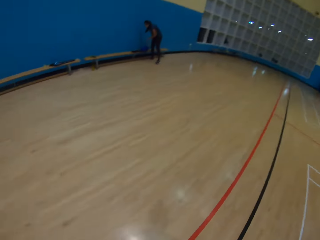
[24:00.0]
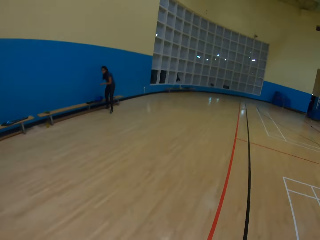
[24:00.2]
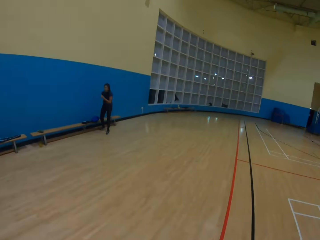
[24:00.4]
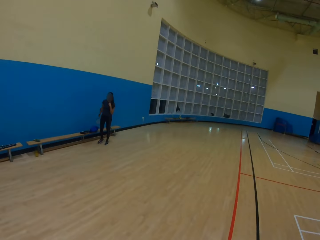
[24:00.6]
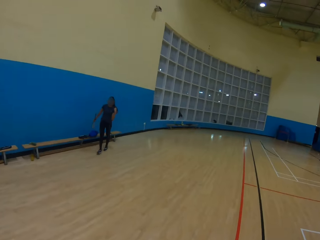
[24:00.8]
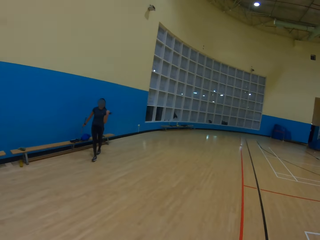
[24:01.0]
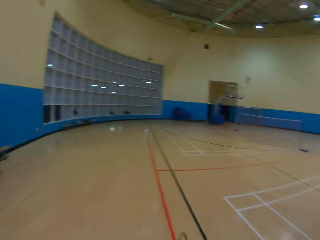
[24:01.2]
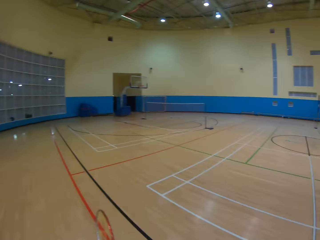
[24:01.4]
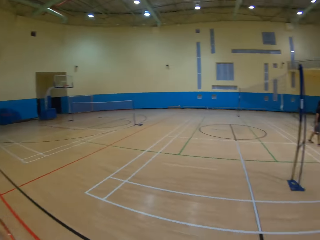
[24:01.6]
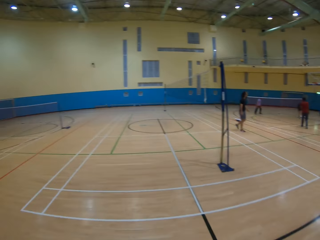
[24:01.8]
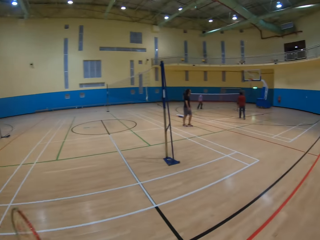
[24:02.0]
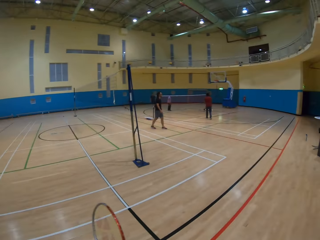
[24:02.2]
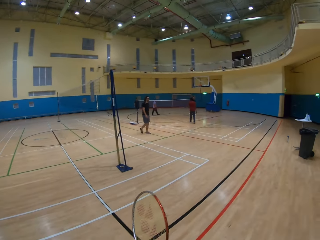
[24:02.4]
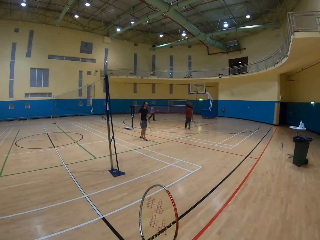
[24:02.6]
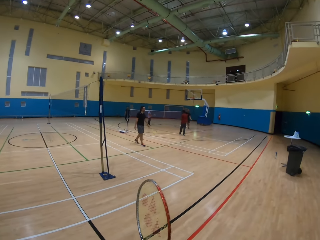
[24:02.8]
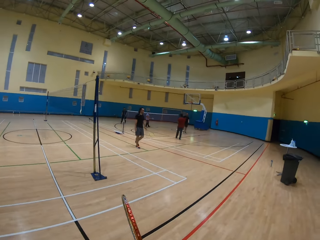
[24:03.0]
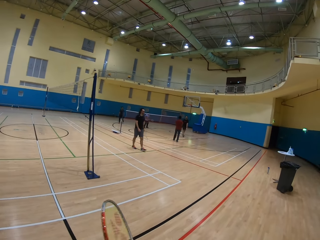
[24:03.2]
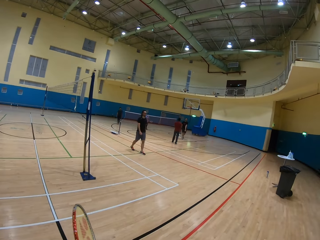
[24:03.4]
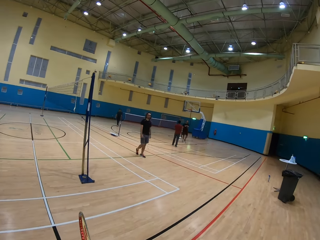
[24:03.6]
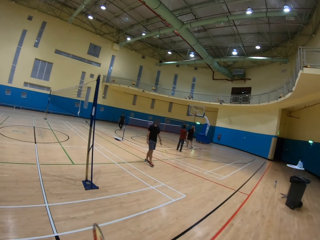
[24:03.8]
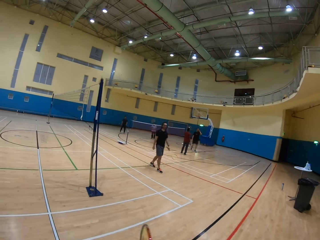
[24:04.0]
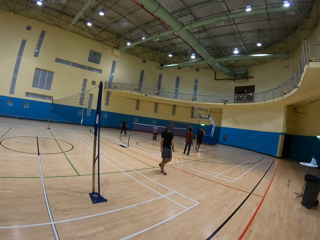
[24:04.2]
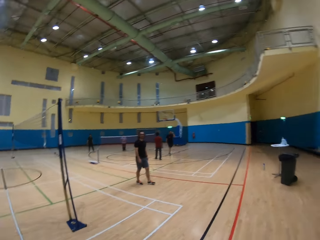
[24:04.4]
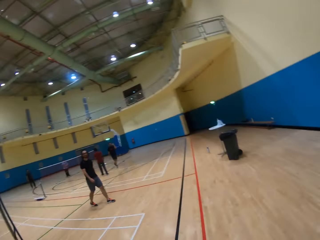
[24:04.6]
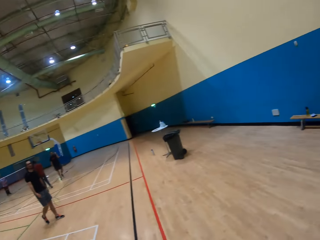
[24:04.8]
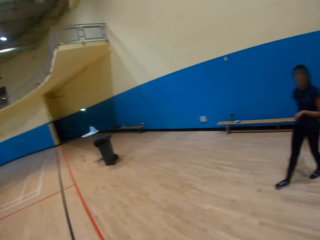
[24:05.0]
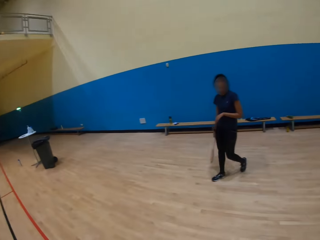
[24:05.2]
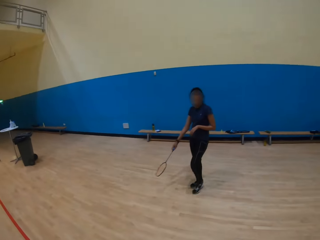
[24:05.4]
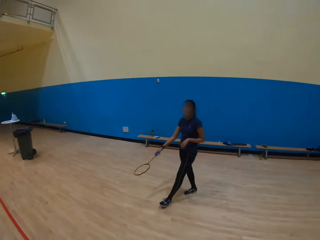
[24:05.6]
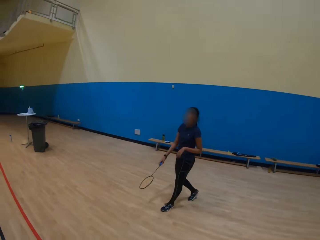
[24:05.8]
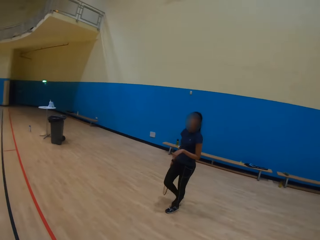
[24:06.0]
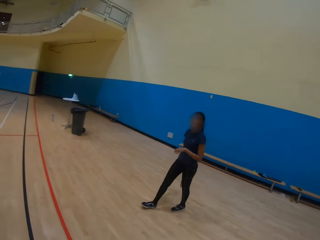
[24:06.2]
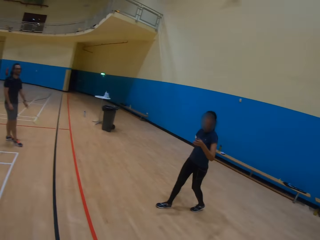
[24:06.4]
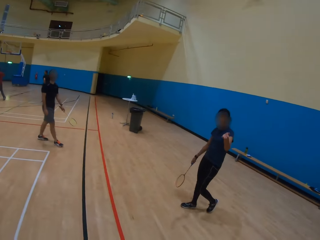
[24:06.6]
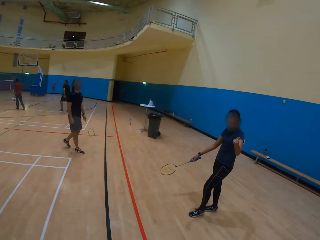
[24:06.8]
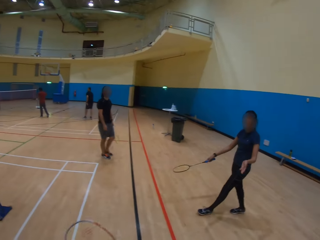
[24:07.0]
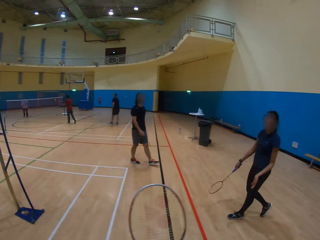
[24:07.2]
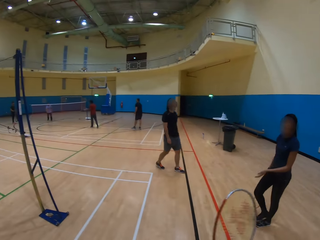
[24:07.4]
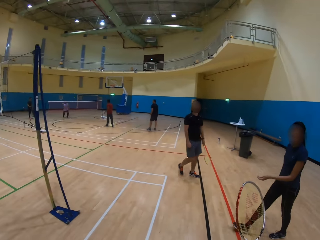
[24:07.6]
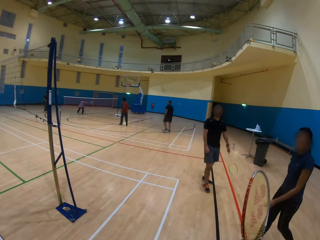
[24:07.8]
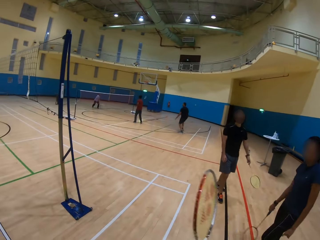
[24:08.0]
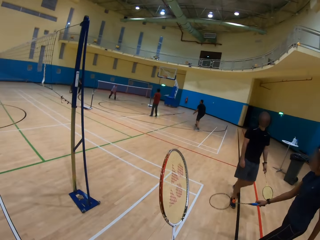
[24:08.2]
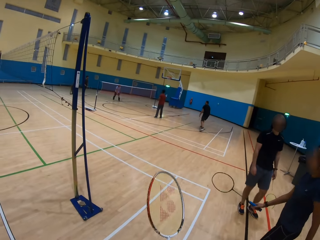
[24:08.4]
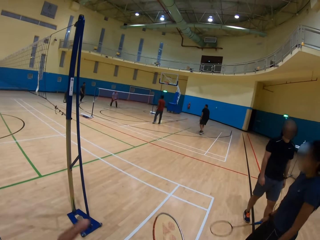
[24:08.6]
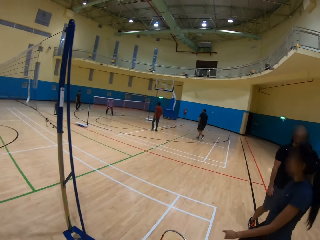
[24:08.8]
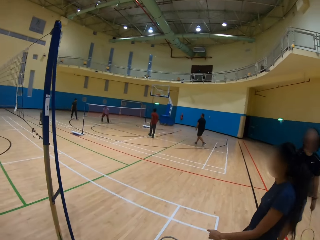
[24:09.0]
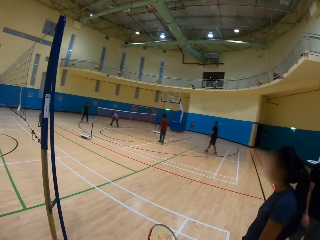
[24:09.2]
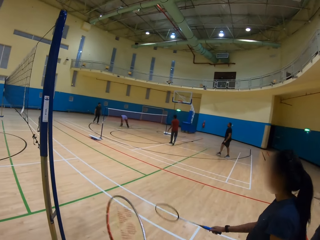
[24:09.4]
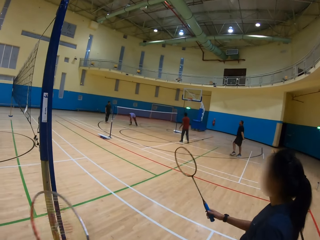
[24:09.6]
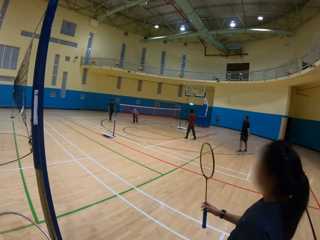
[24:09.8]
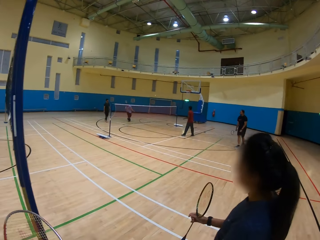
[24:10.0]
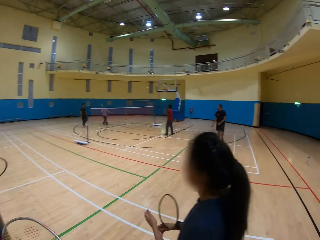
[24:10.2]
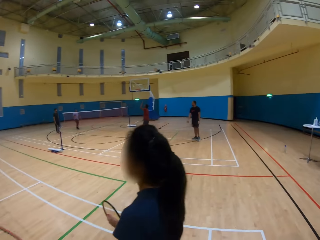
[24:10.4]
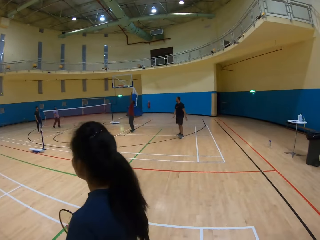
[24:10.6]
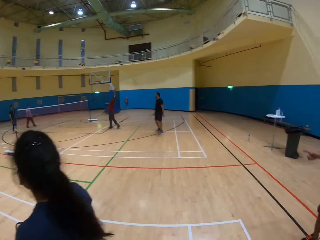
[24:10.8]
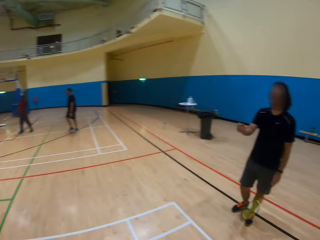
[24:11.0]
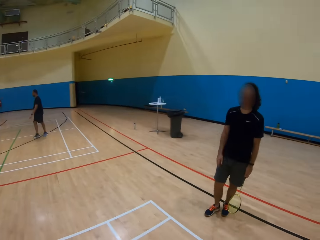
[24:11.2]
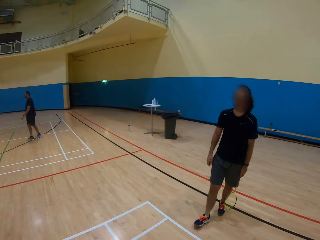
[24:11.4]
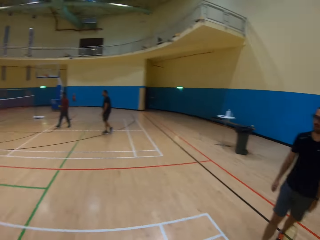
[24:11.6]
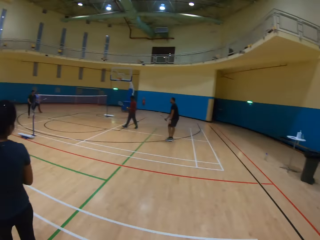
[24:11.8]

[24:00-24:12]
The camera wearer walks around the playing ground. They look around the playing ground. They talk to a woman. They look at the woman. They walk around the playing ground.

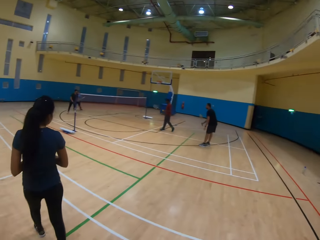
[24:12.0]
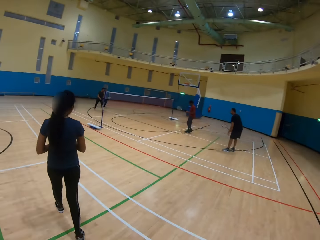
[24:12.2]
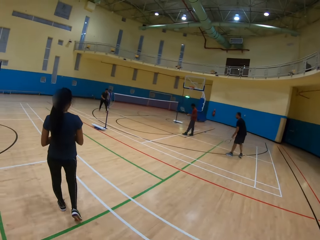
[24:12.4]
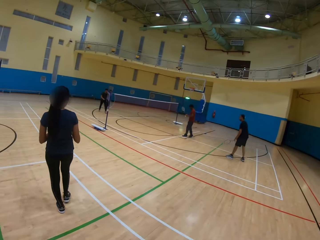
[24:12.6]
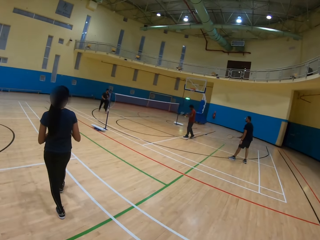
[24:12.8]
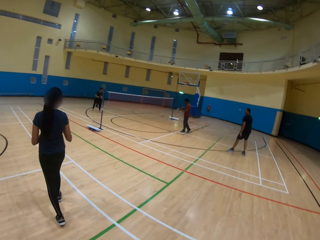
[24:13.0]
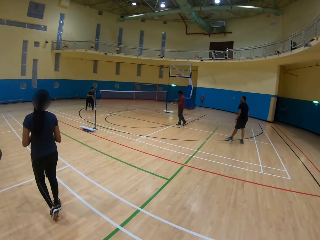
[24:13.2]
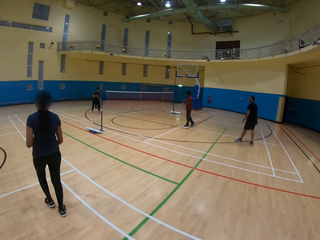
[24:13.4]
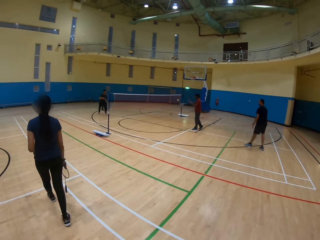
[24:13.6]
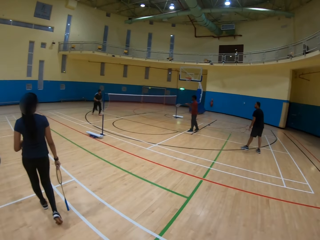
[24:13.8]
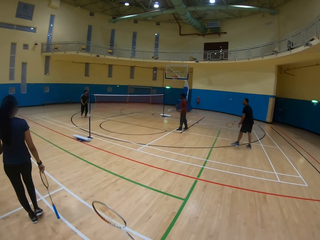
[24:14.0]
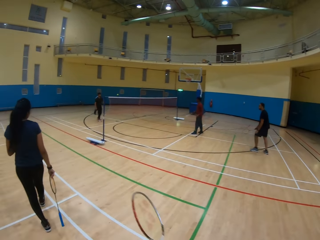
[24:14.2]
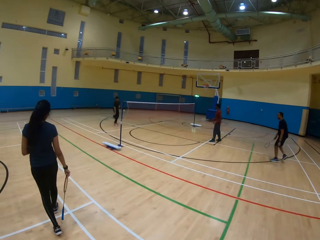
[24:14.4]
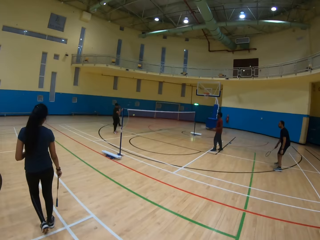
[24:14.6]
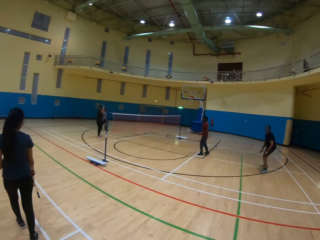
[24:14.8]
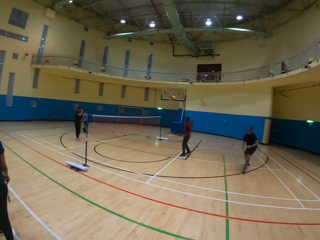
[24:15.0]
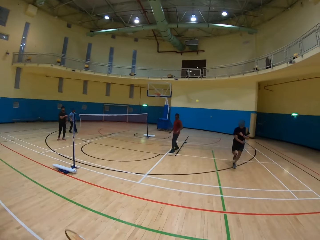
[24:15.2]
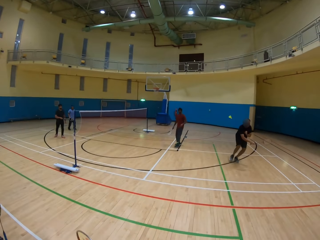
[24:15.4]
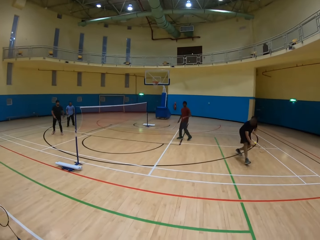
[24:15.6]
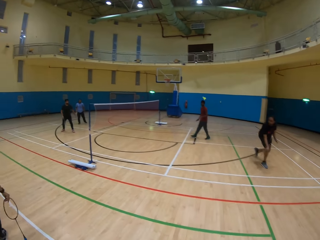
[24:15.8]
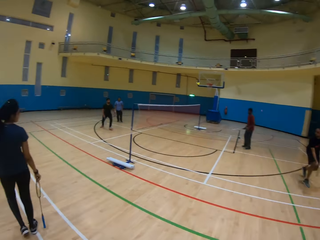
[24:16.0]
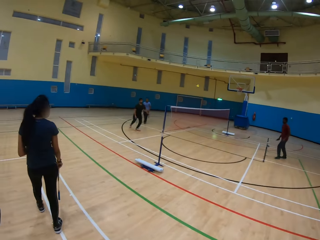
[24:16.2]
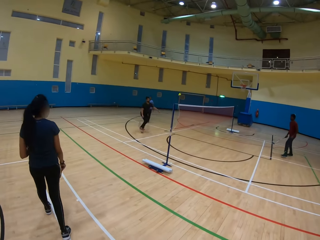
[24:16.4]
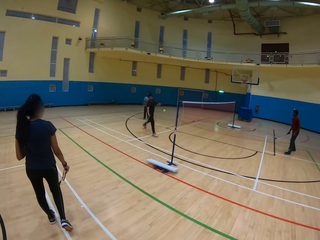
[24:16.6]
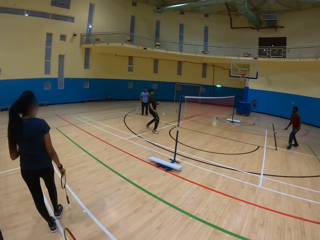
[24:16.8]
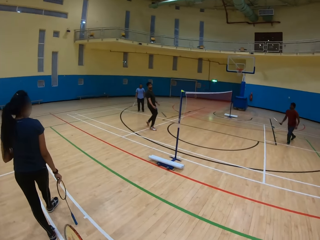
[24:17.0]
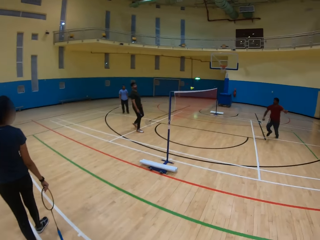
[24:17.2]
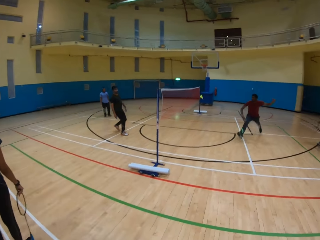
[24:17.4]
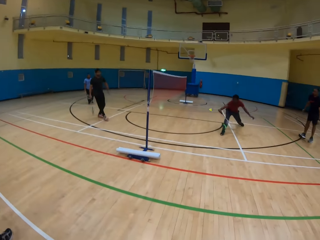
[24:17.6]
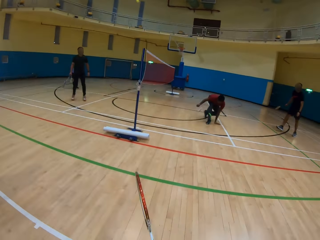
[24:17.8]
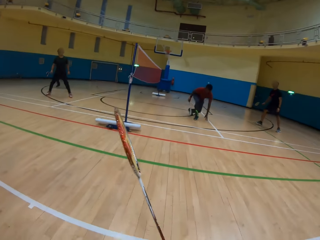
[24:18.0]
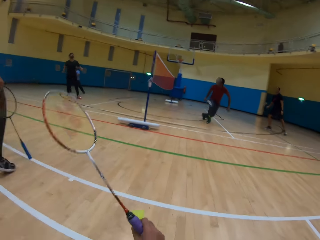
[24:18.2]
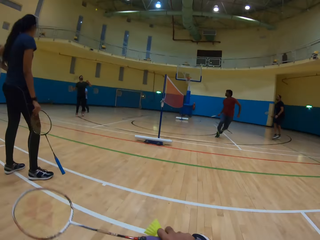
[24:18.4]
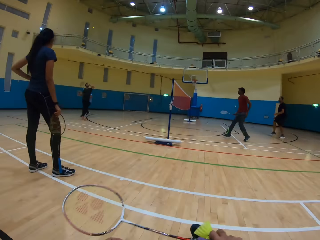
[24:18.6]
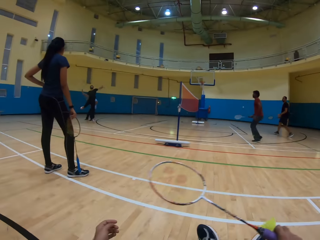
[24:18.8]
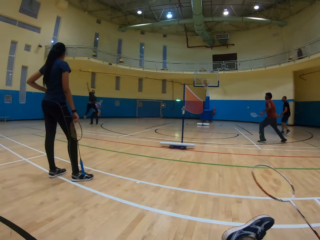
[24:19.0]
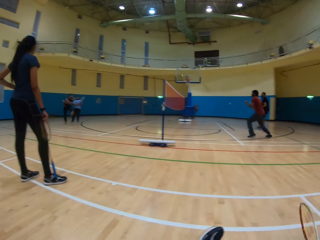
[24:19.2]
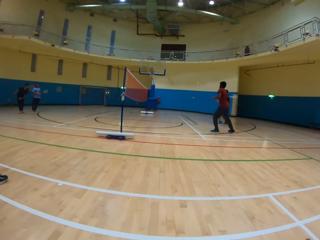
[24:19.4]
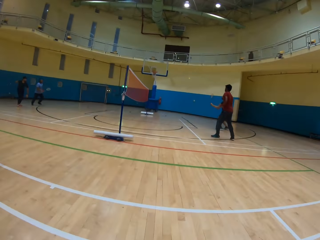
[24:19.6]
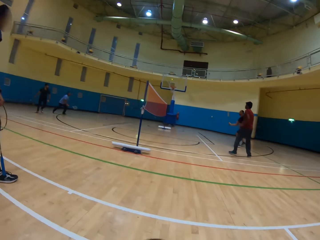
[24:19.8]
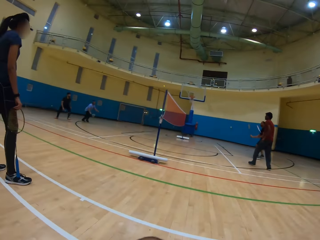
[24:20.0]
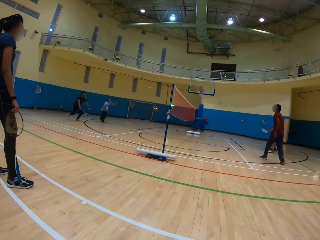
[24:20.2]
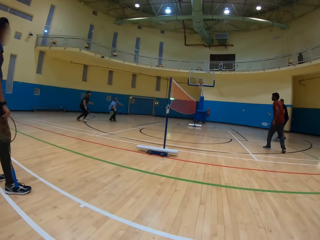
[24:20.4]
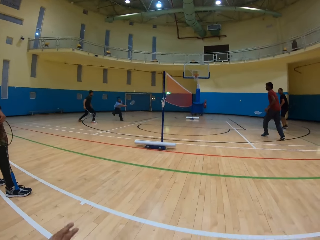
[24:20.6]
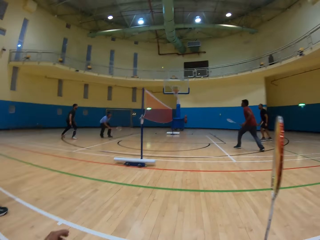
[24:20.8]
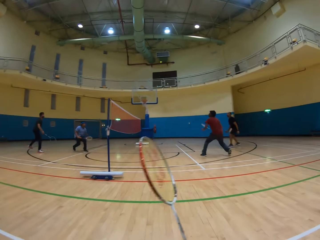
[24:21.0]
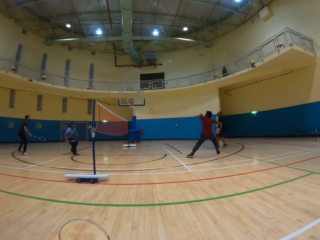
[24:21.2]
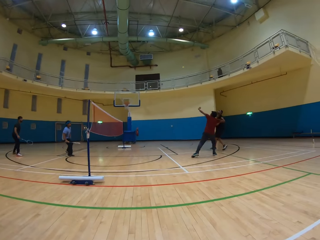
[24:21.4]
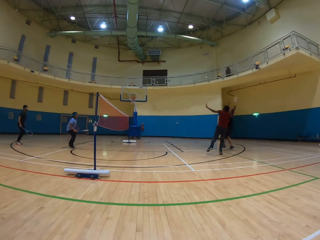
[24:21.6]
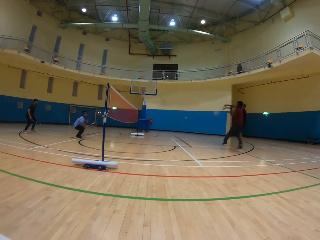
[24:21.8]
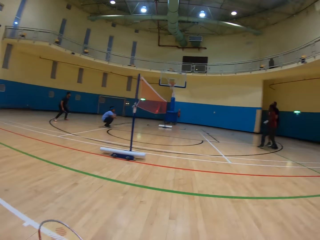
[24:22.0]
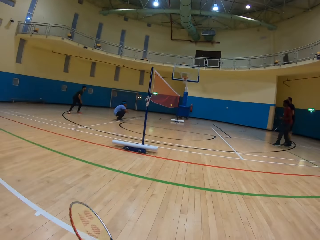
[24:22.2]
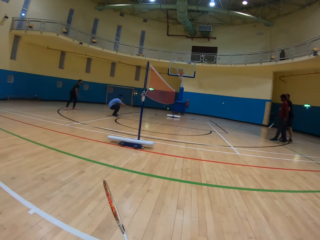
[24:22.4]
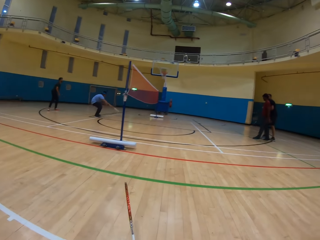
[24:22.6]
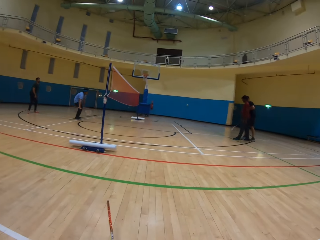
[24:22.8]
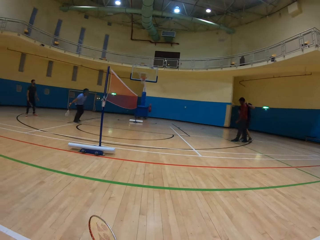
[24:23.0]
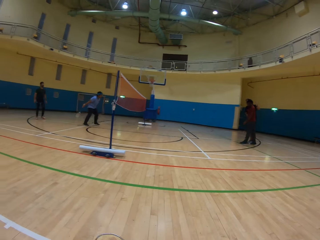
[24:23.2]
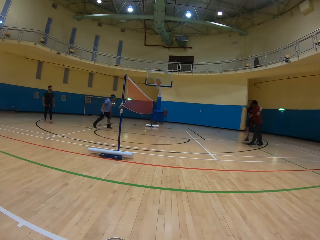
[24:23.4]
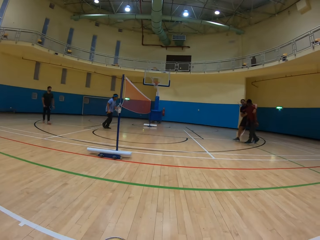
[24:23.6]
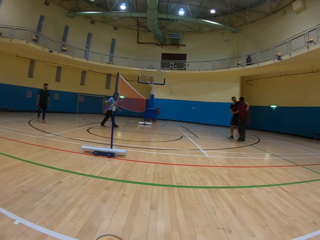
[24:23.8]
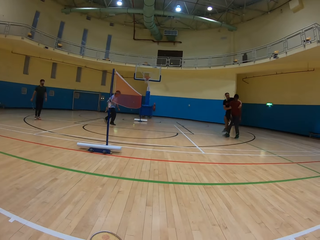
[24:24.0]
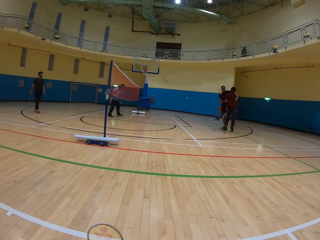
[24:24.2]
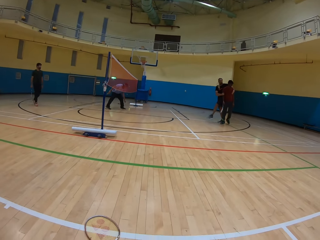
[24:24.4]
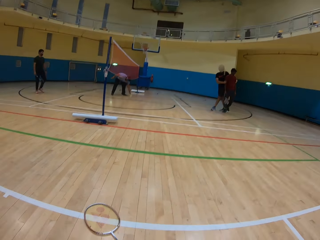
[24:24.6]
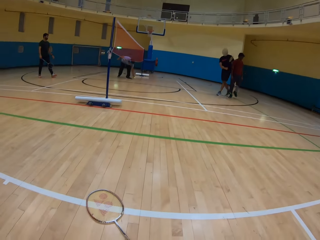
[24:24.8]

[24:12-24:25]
The camera wearer walks around the playing ground. They look around, sit down, and look at the team playing badminton. They look around the playing ground.
